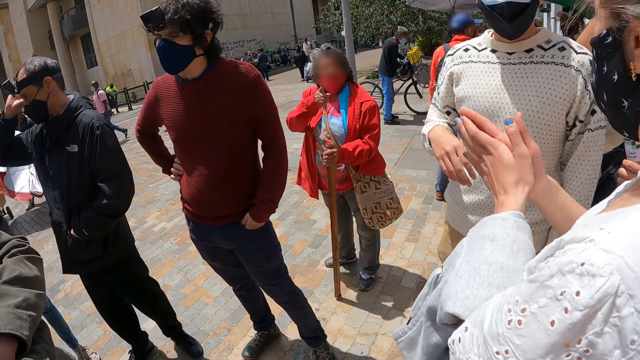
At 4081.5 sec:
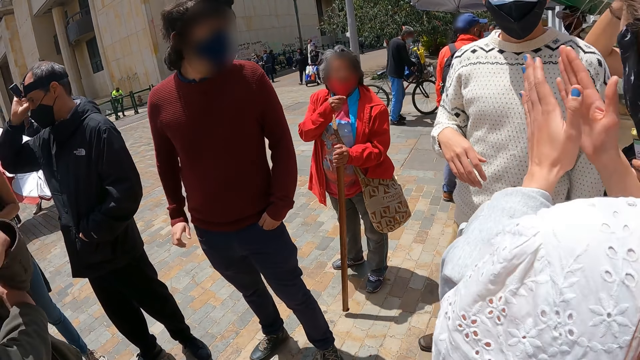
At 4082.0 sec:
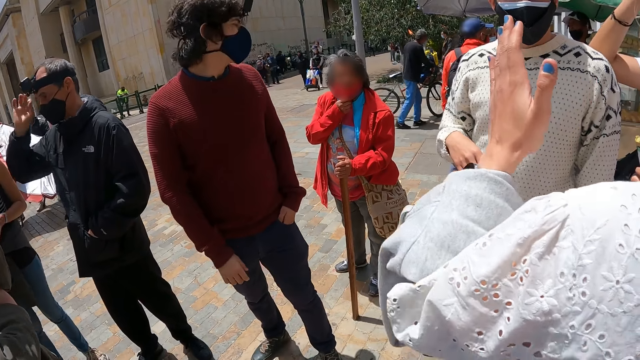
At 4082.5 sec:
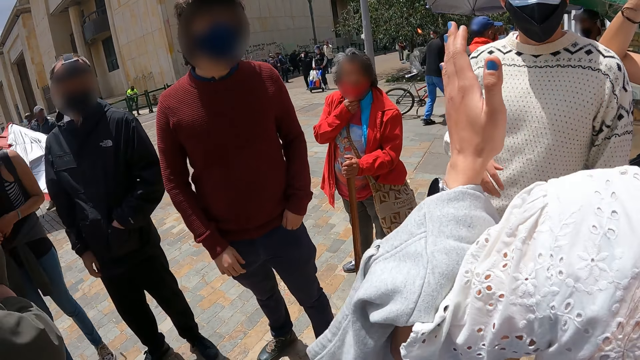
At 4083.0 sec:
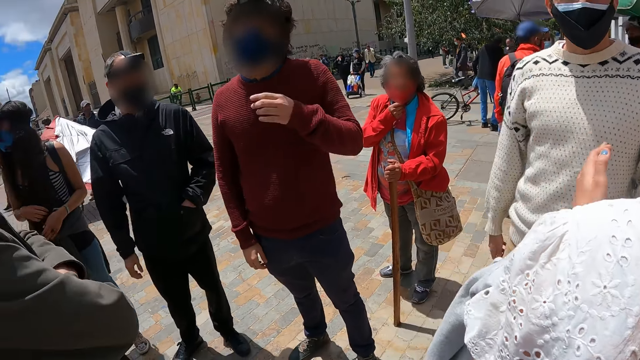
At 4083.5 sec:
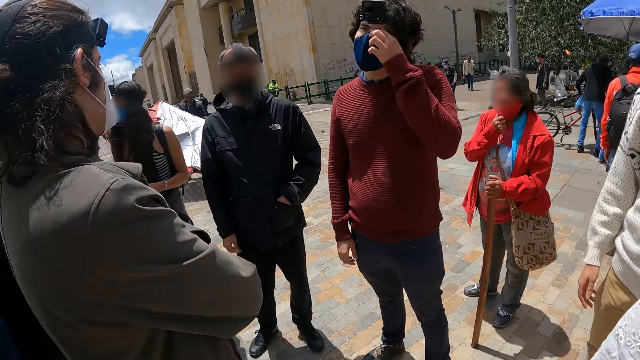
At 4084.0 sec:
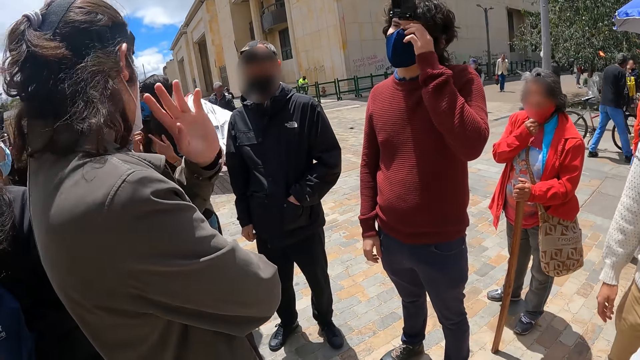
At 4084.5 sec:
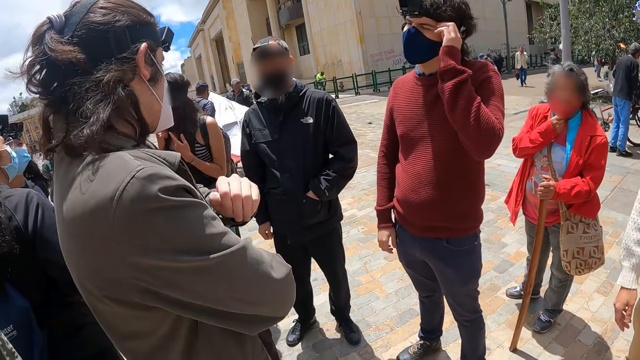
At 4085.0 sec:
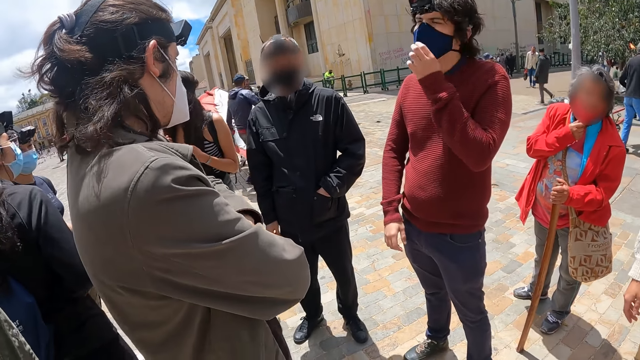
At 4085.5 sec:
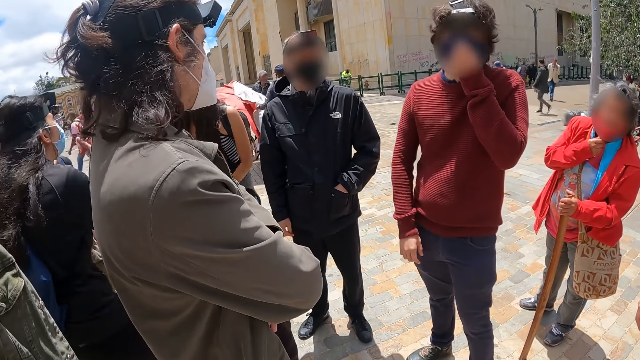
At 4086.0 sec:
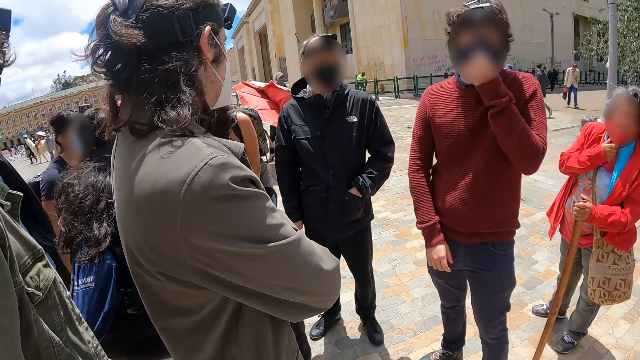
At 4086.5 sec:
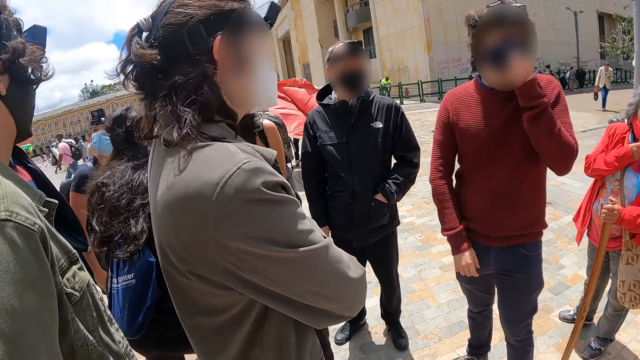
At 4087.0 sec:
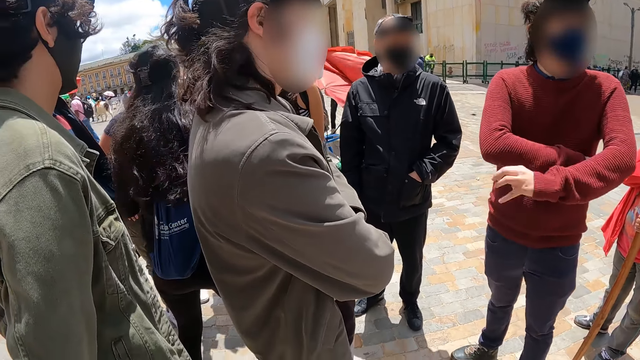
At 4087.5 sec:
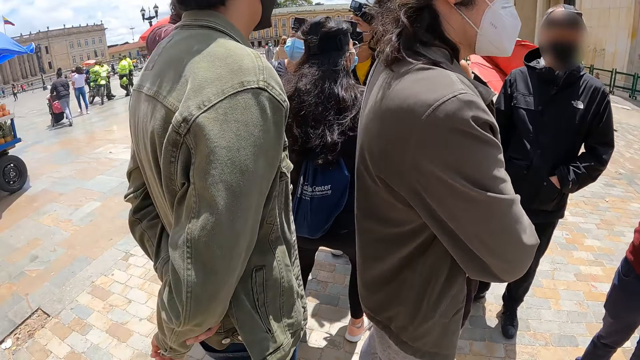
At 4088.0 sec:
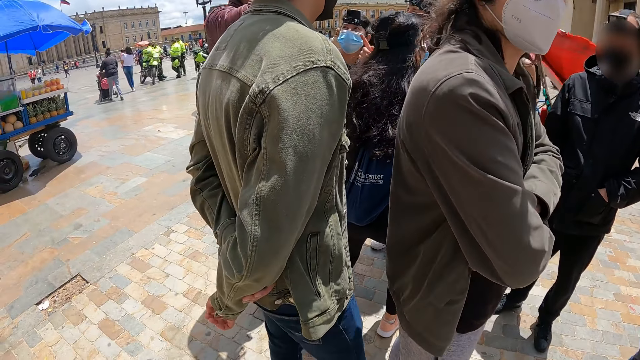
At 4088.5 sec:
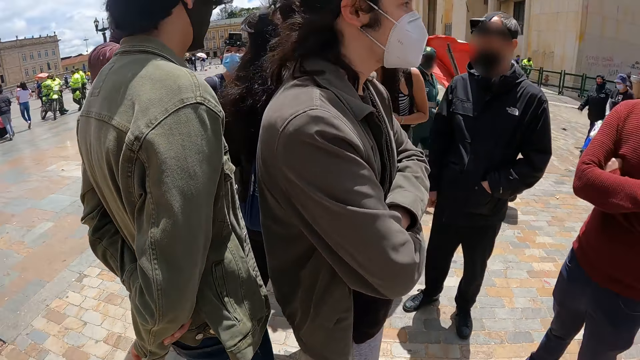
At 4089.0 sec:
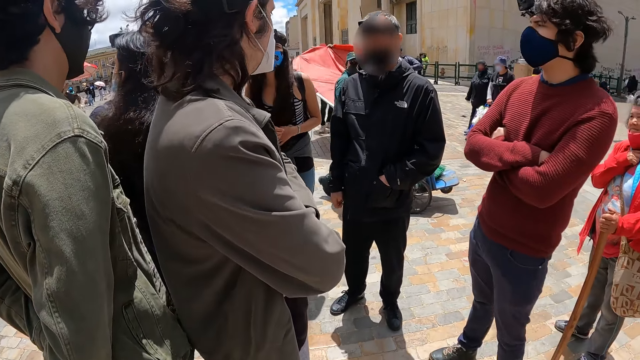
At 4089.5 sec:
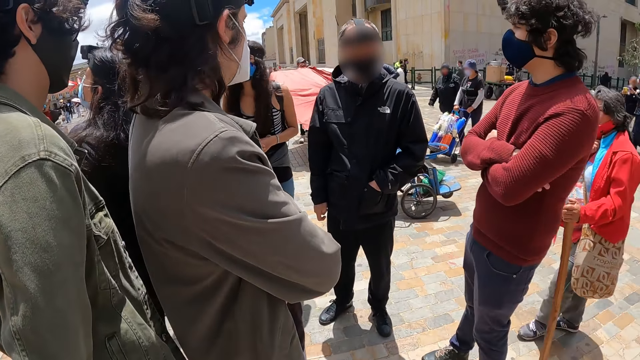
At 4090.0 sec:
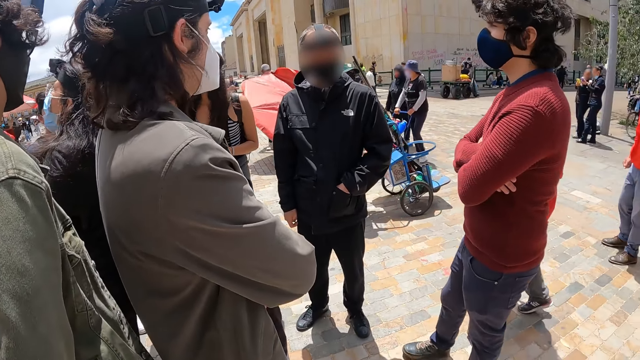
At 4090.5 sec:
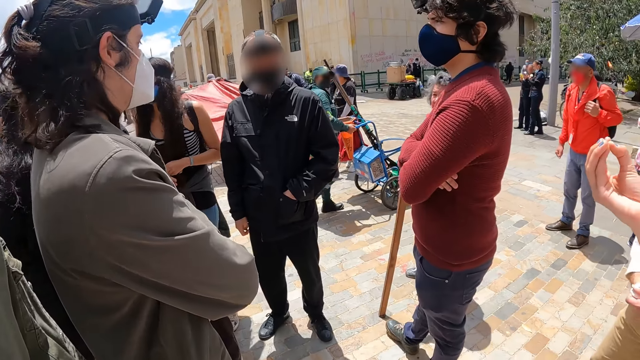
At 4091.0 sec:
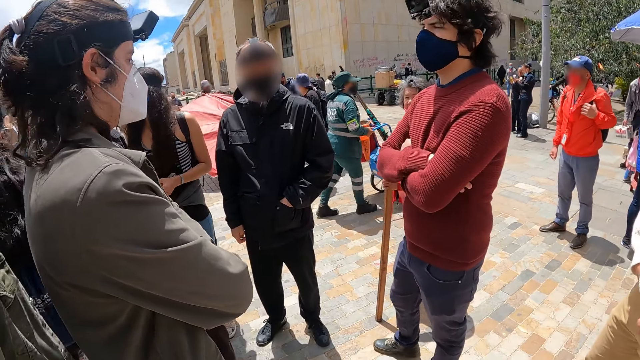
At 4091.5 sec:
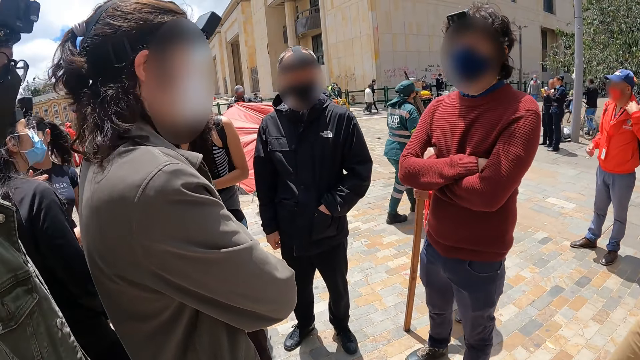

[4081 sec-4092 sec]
The camera wearer looks around the compound.

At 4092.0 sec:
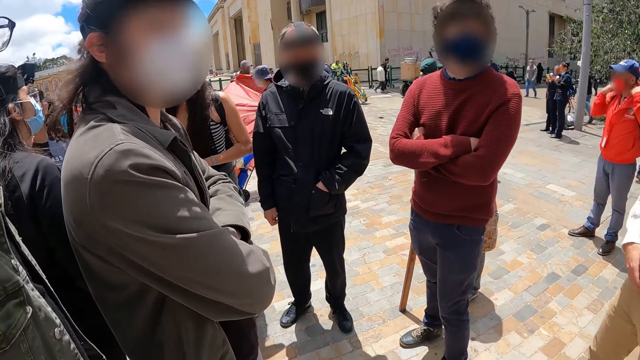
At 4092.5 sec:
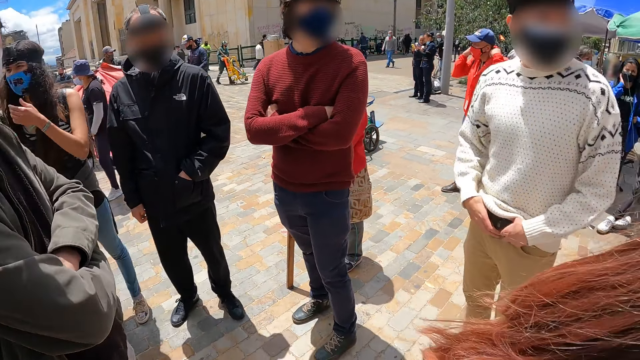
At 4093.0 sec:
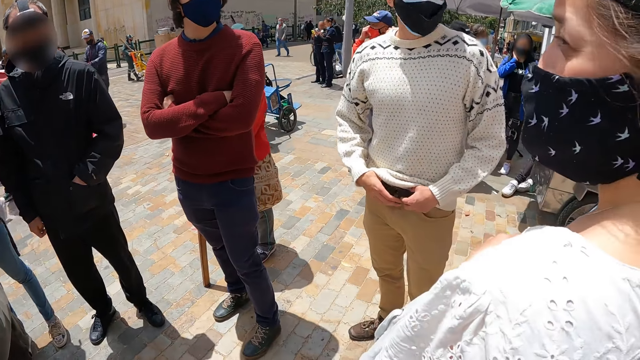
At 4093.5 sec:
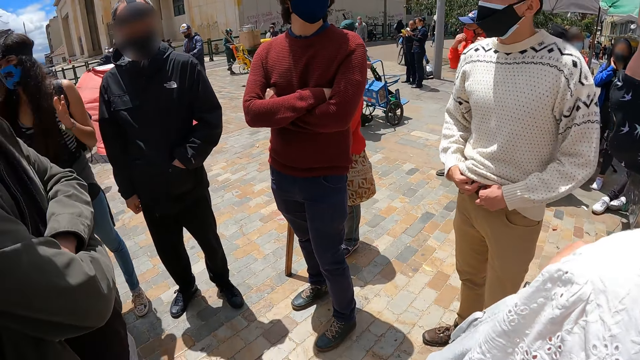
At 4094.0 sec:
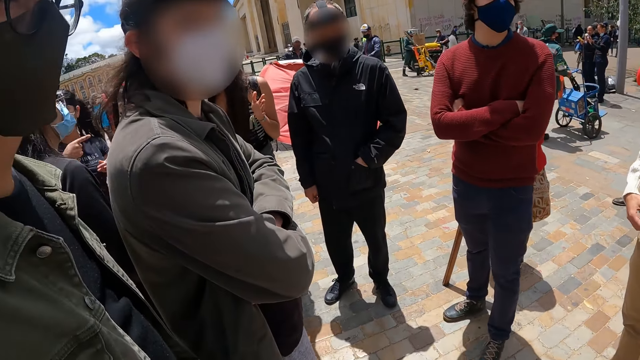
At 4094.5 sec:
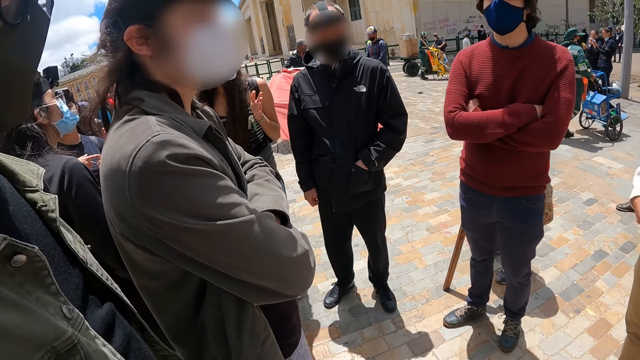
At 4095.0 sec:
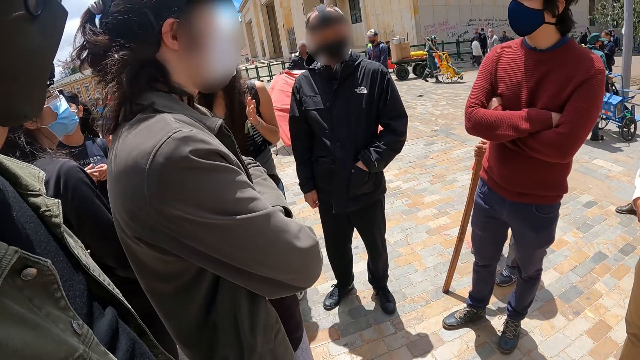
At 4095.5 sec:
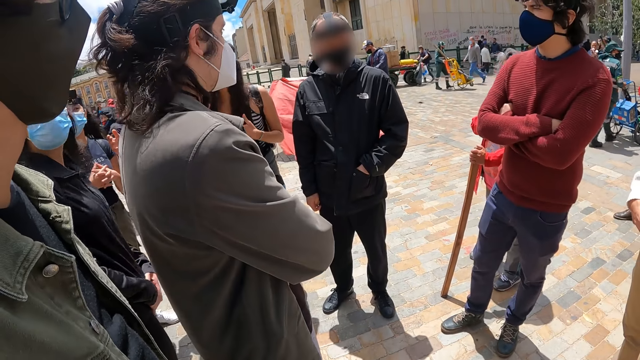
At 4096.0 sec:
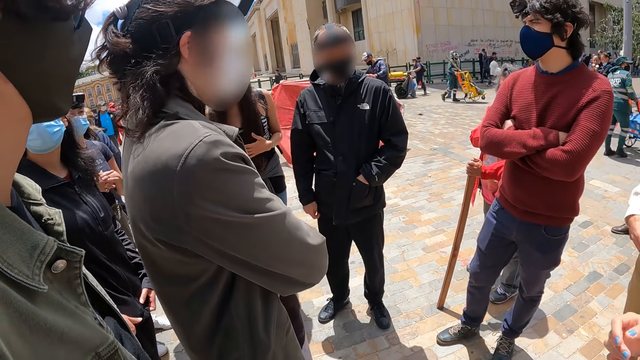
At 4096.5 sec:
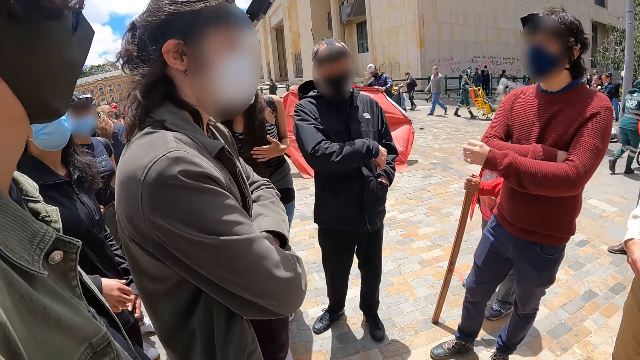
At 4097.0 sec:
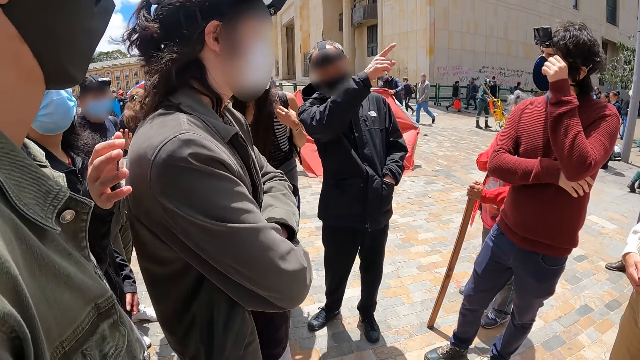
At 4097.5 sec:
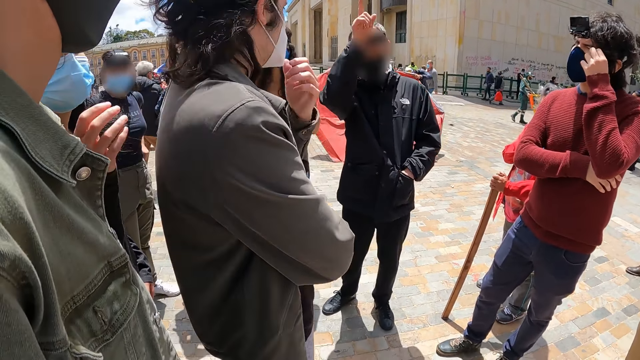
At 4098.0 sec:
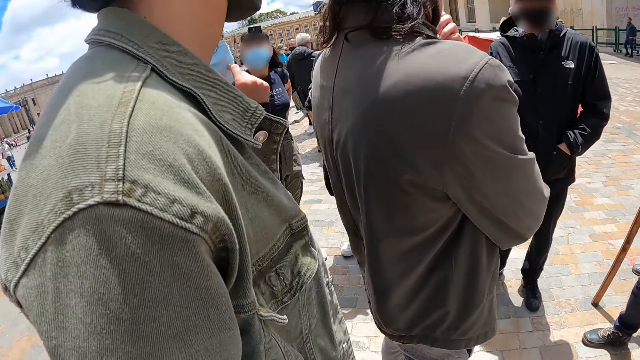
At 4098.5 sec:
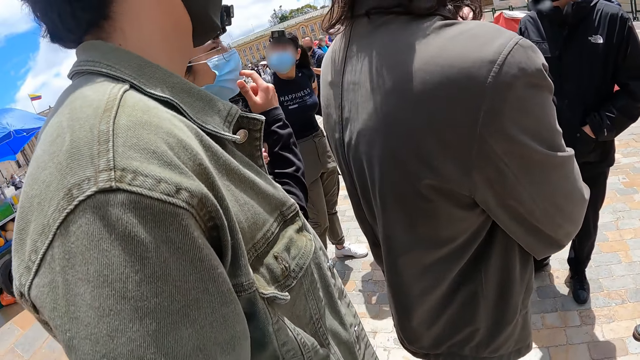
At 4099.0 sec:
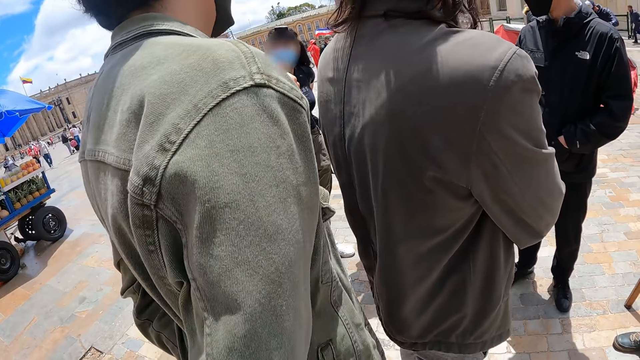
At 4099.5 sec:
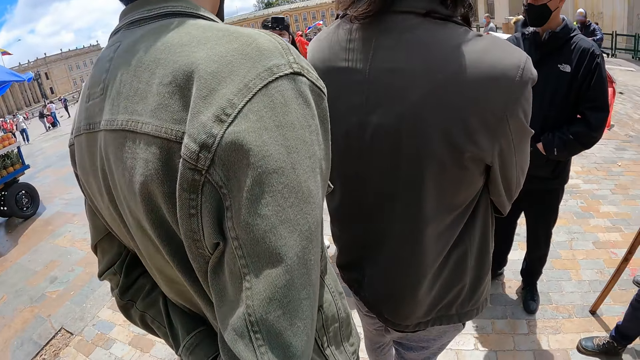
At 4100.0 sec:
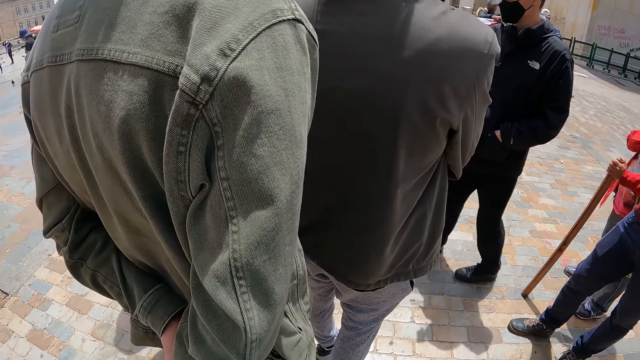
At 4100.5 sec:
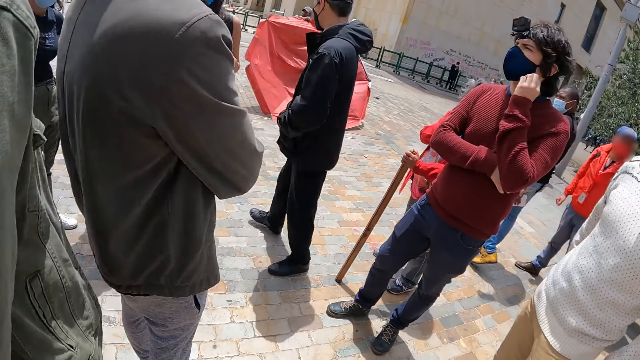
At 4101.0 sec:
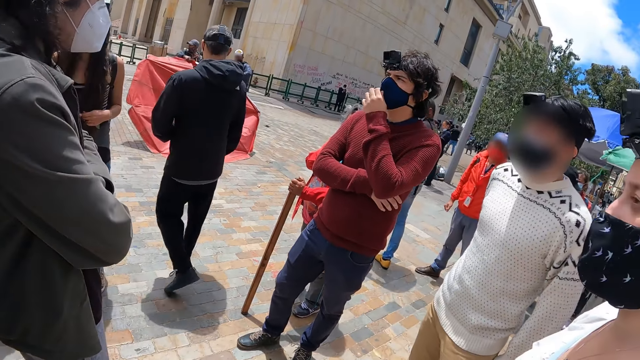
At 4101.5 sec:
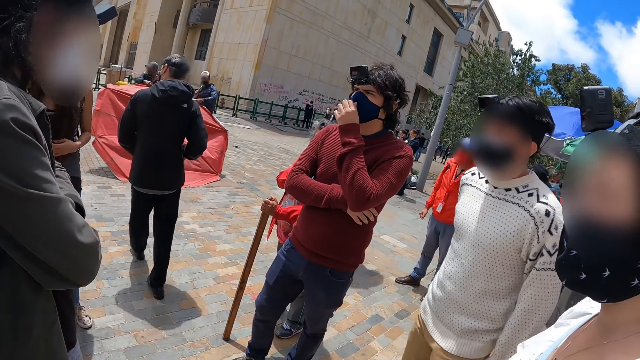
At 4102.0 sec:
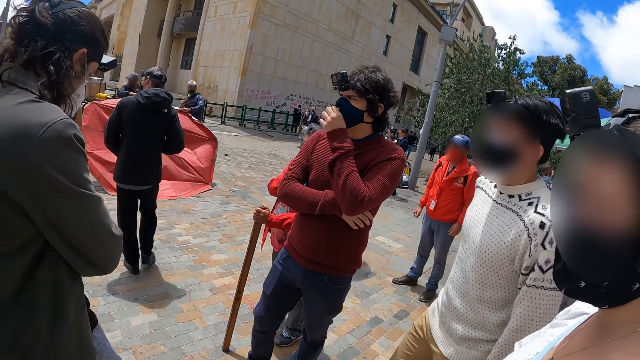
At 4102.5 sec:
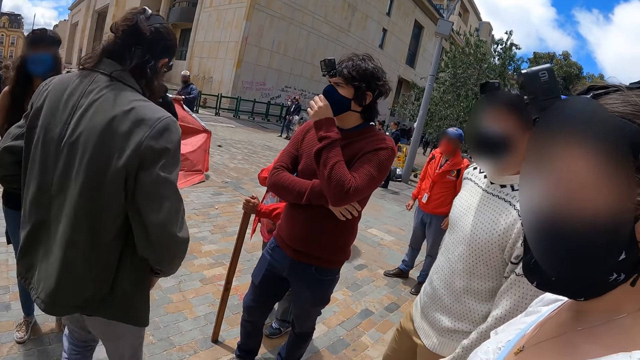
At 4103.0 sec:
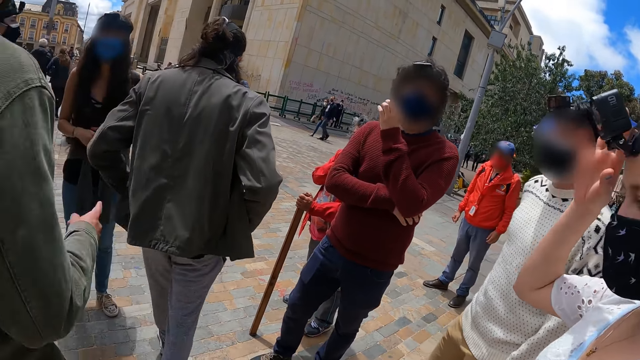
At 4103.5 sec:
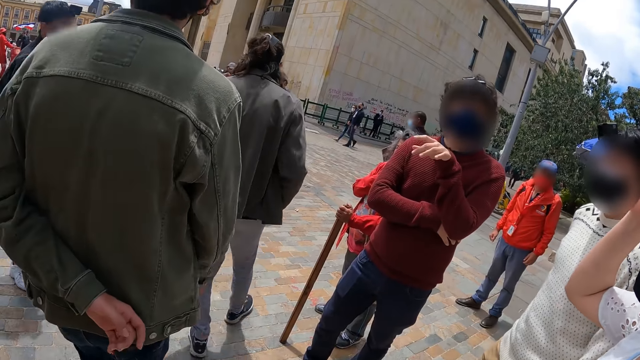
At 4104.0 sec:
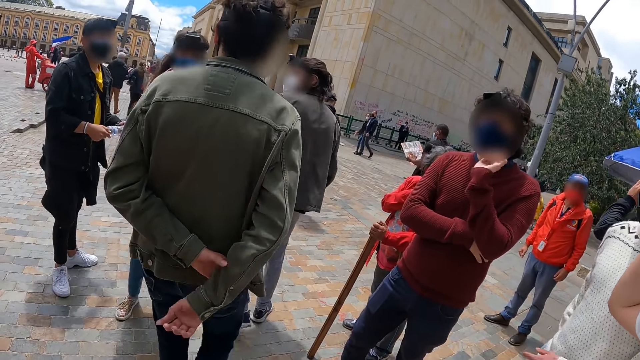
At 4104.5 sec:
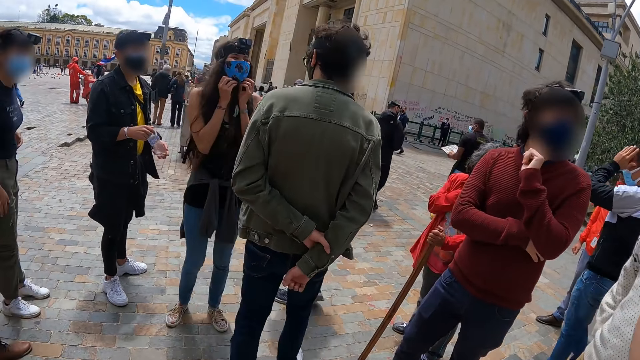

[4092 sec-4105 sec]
The camera wearer looks at men.
